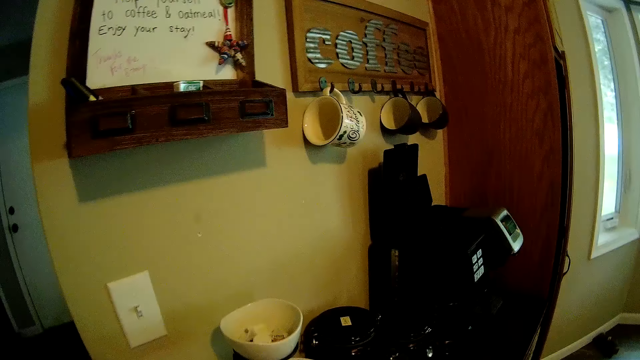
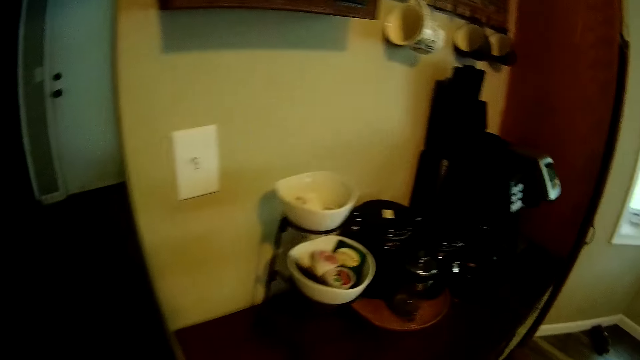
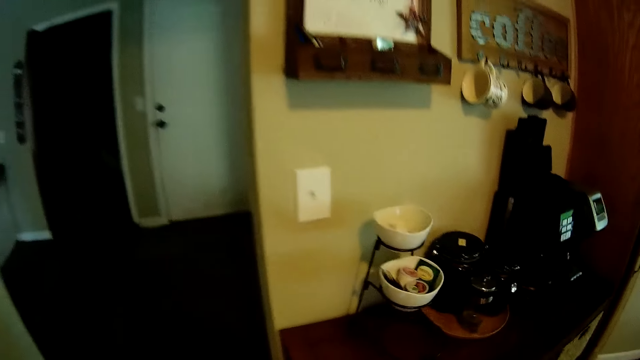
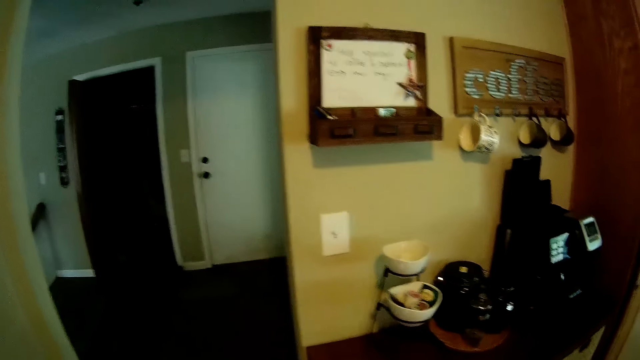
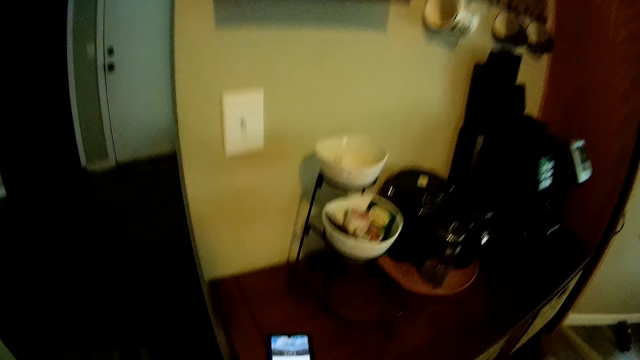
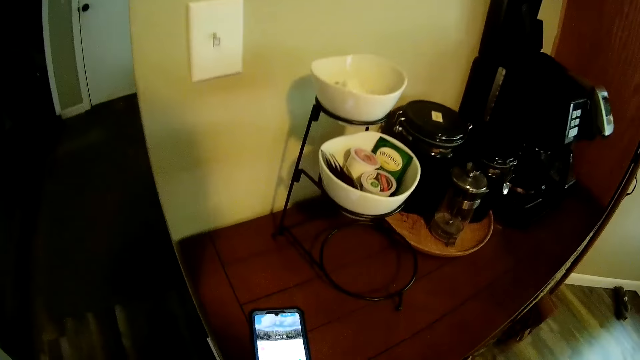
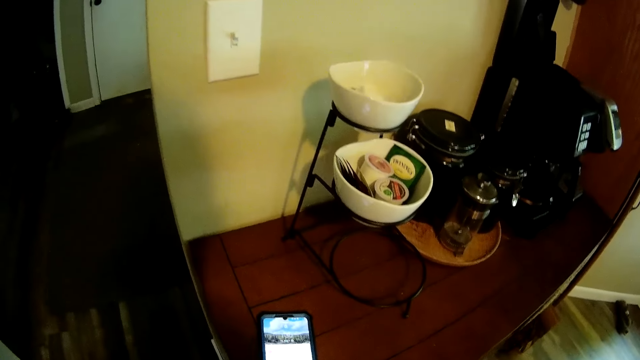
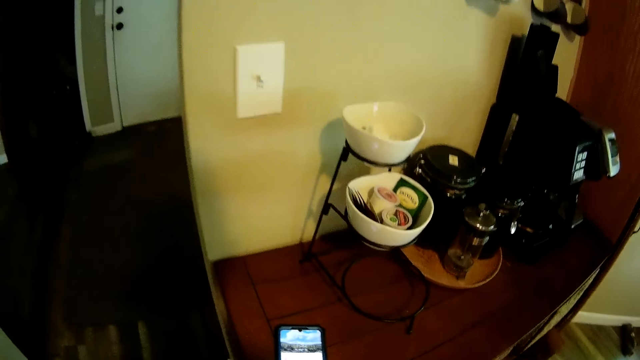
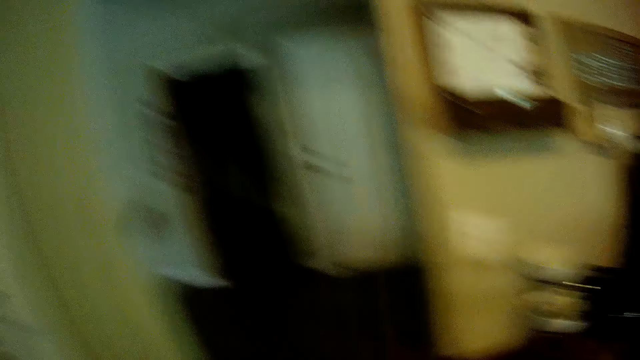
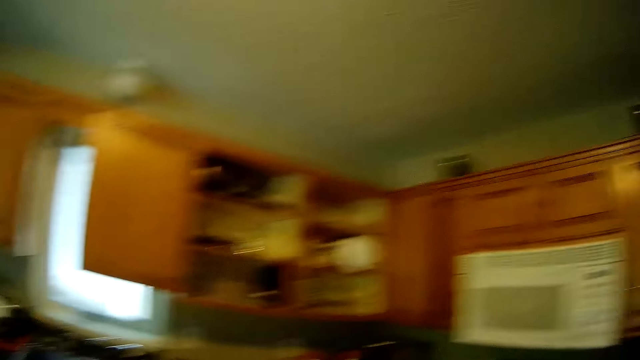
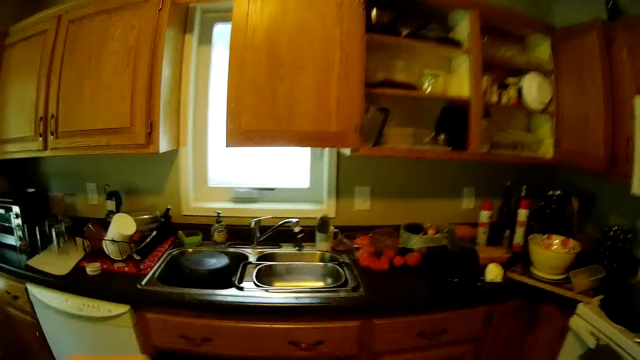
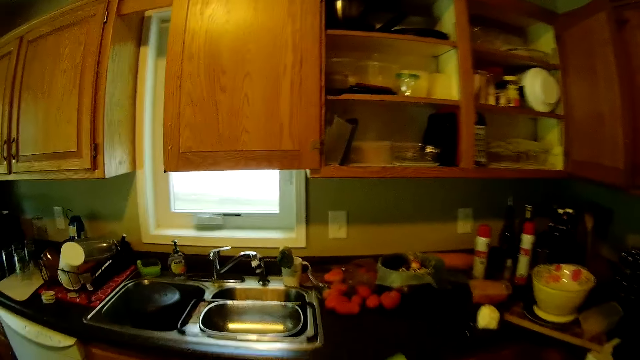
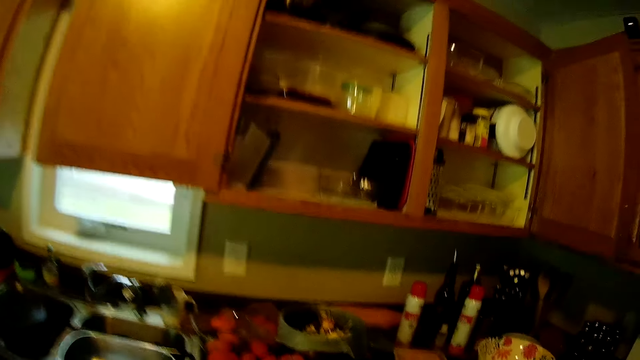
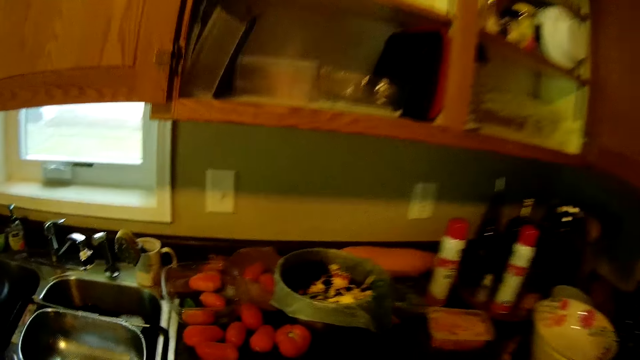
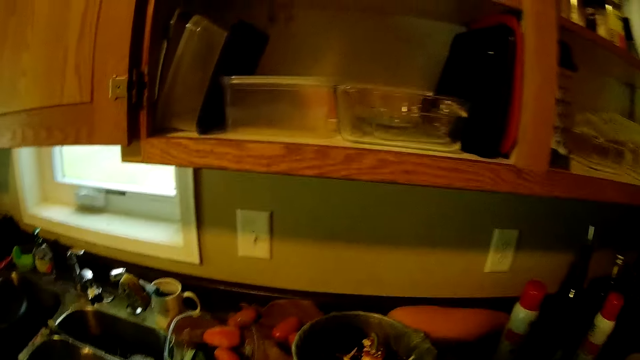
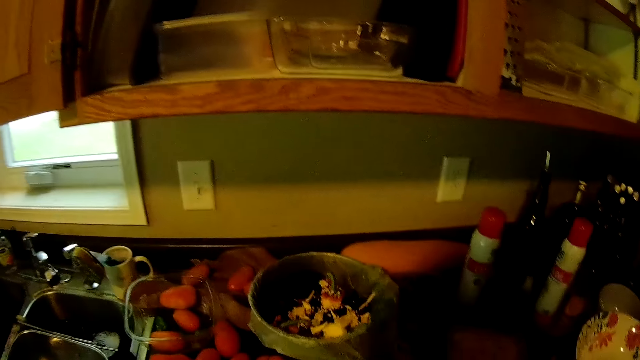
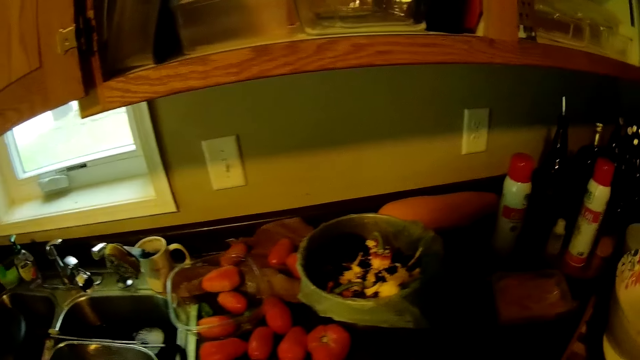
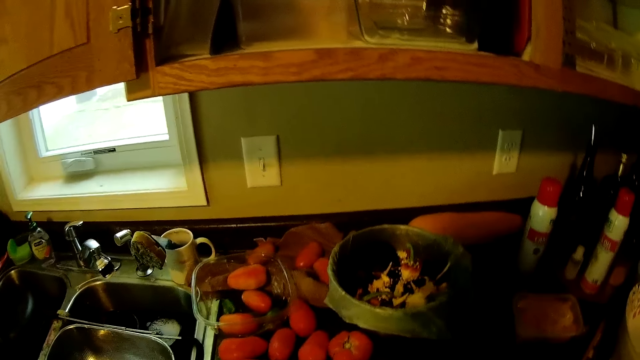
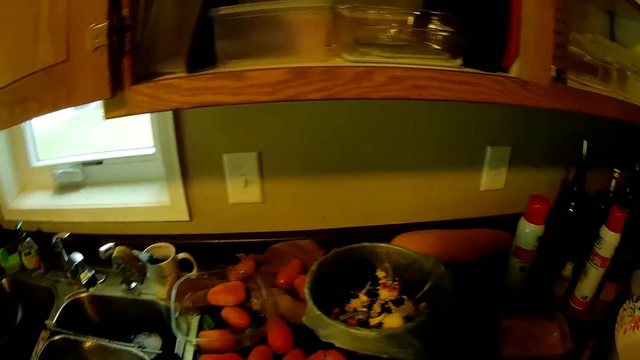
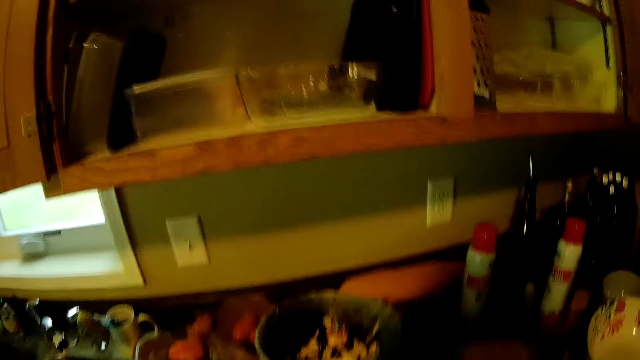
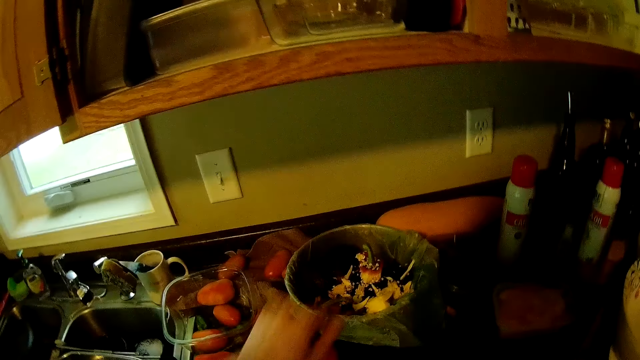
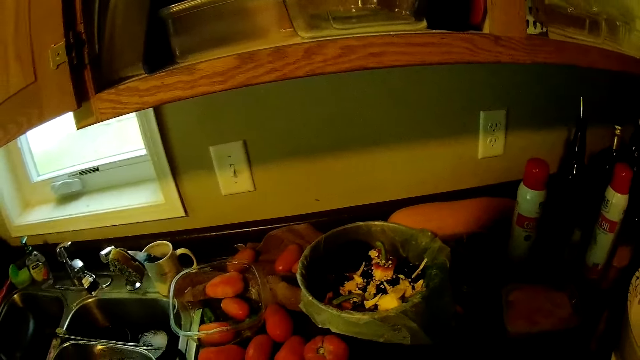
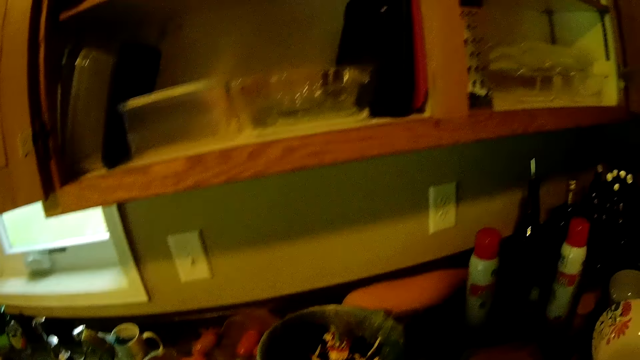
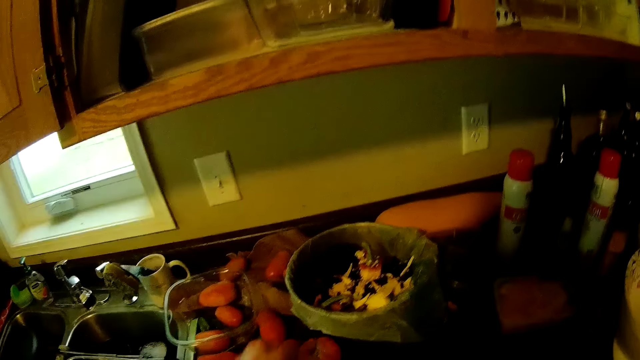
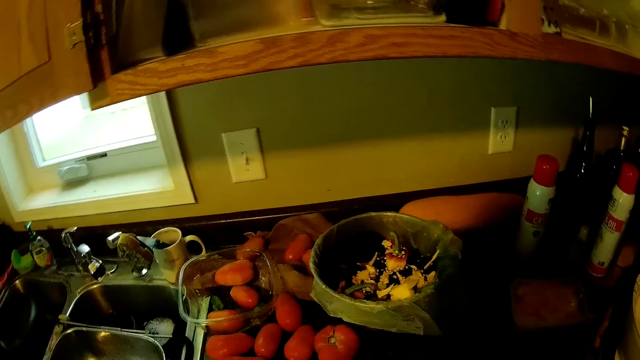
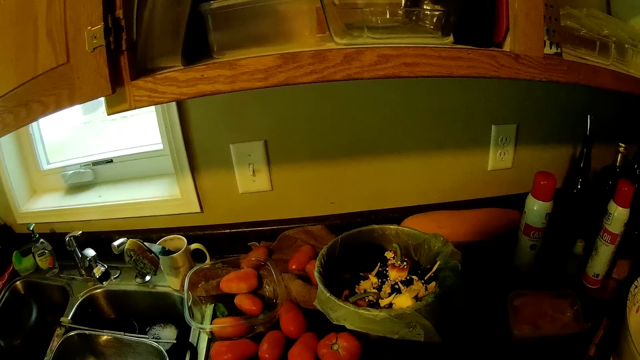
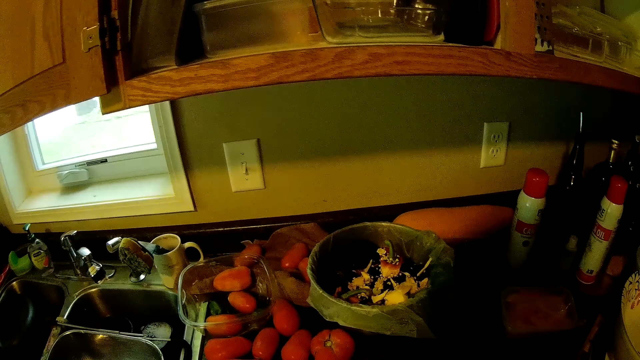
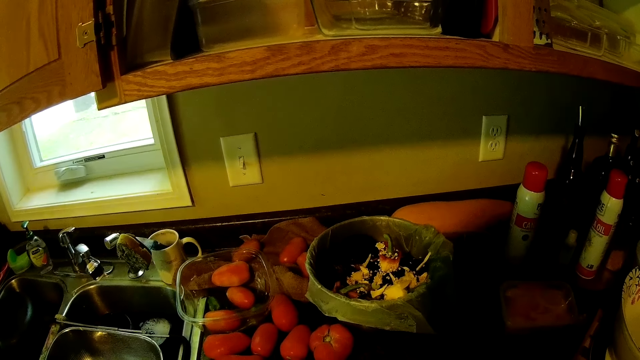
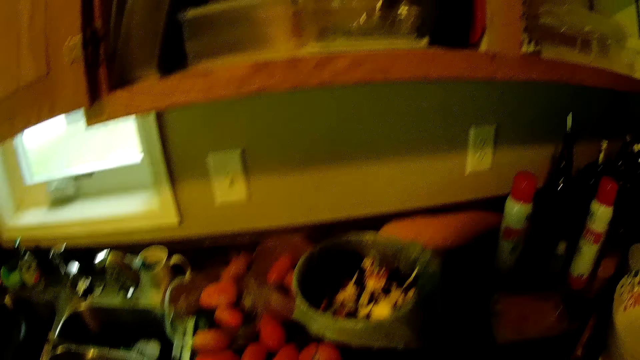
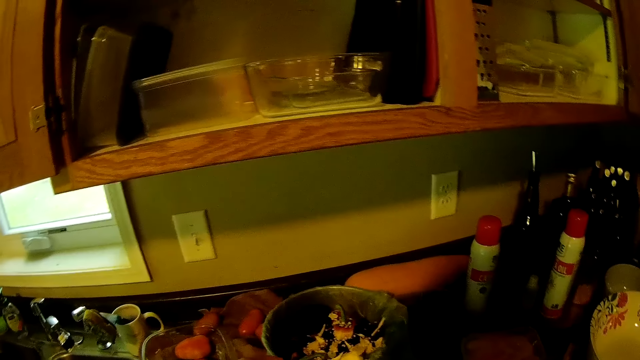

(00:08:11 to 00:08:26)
The camera wearer taps a phone on a table. She moves dirt from the chopping board to the plastic bag with her left hand.

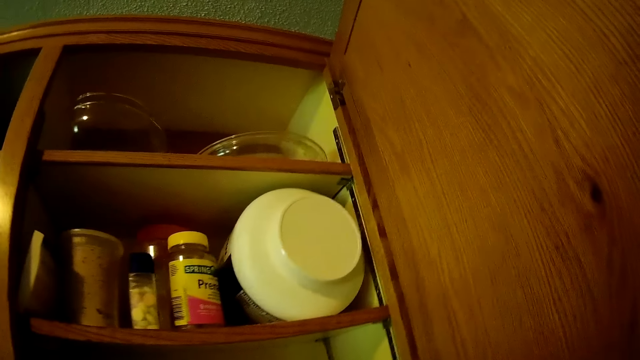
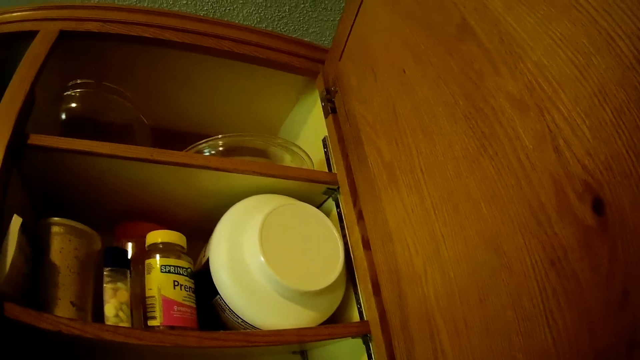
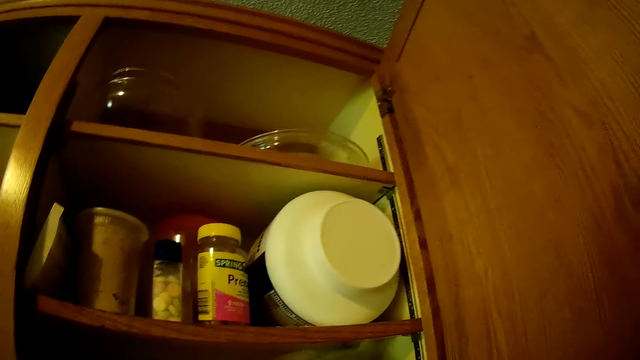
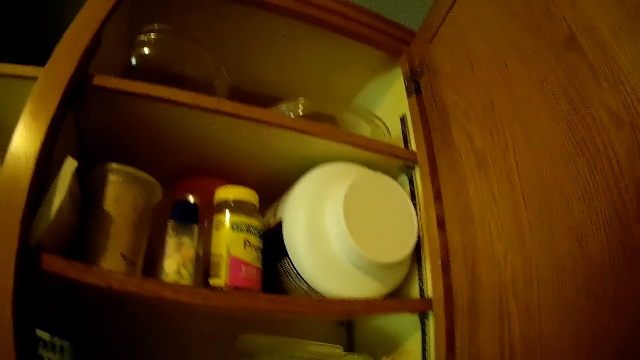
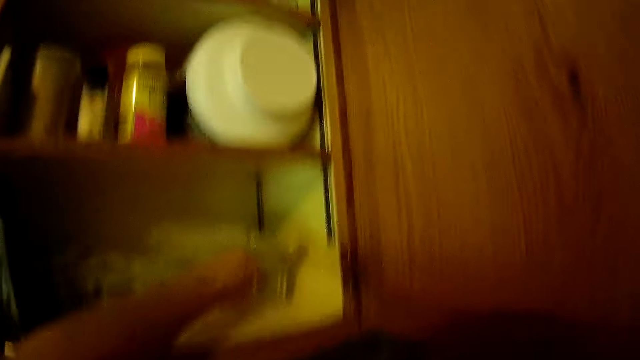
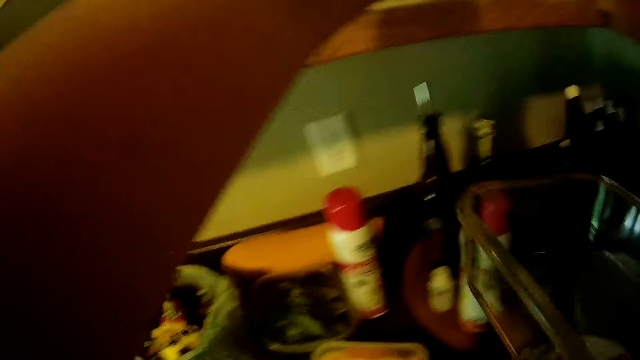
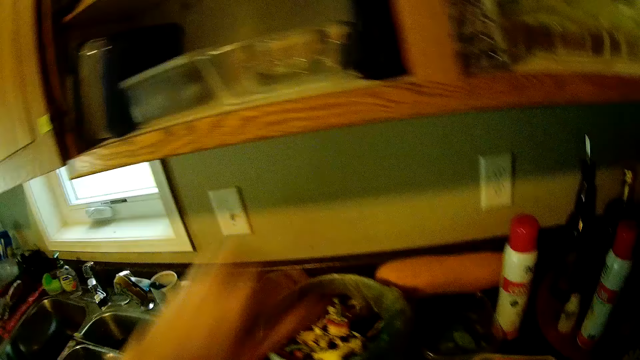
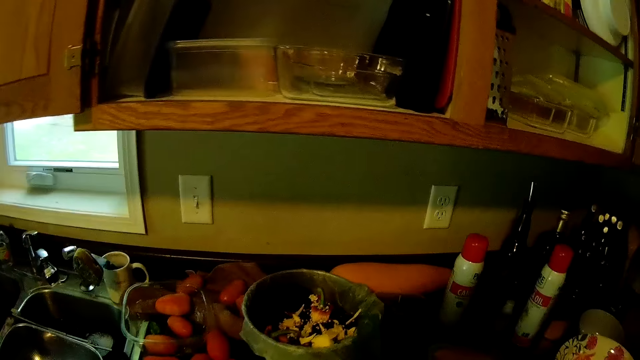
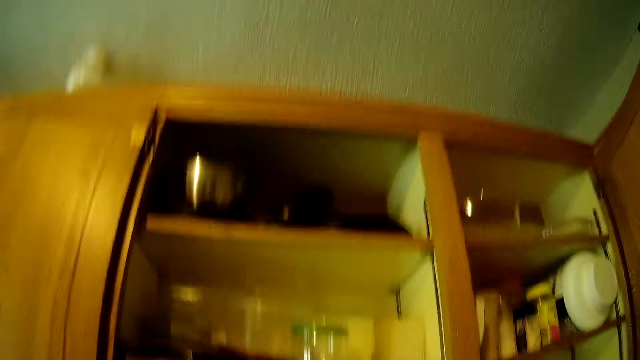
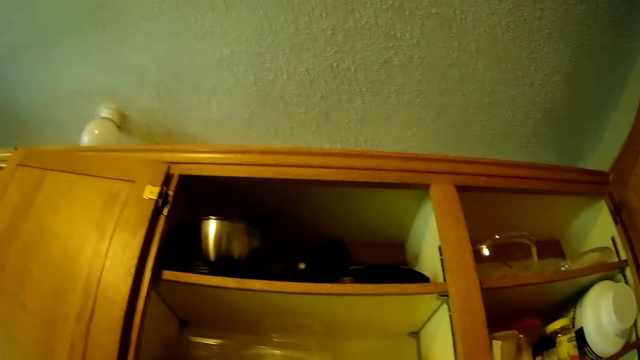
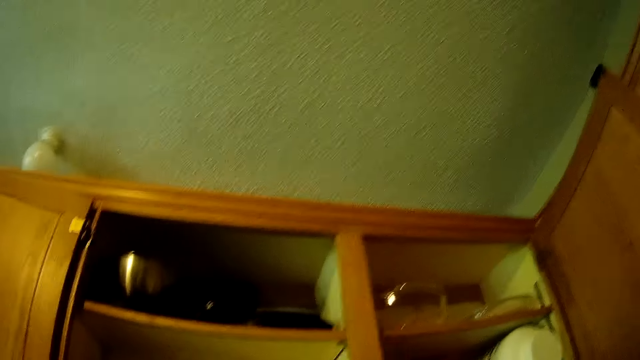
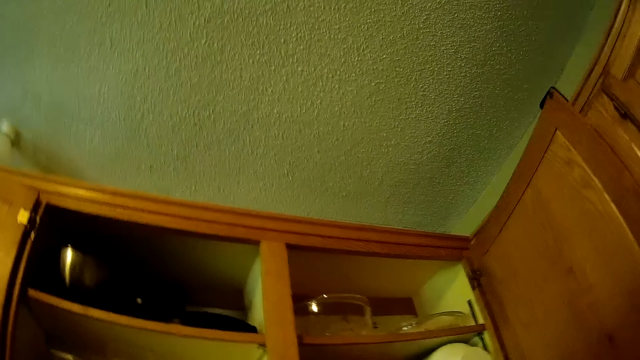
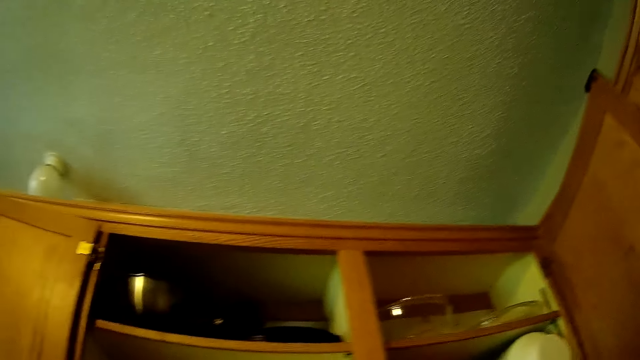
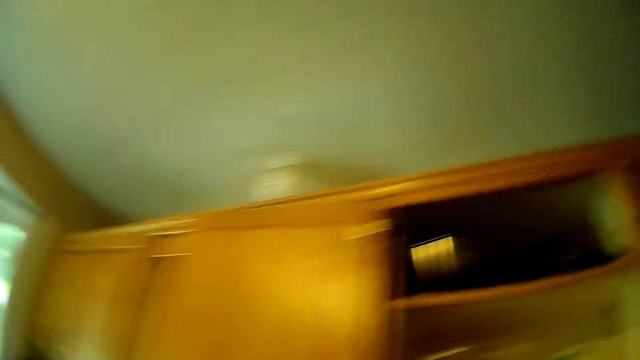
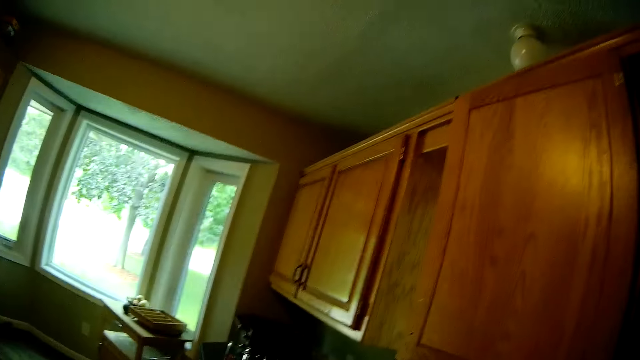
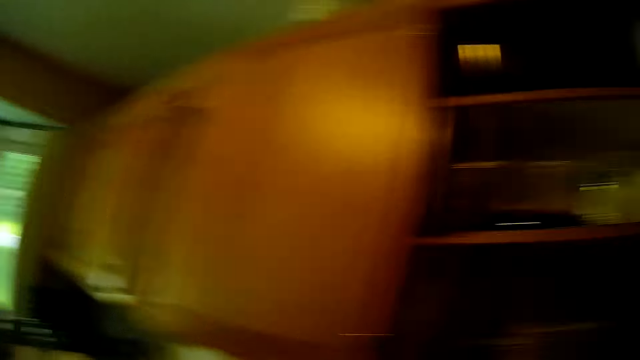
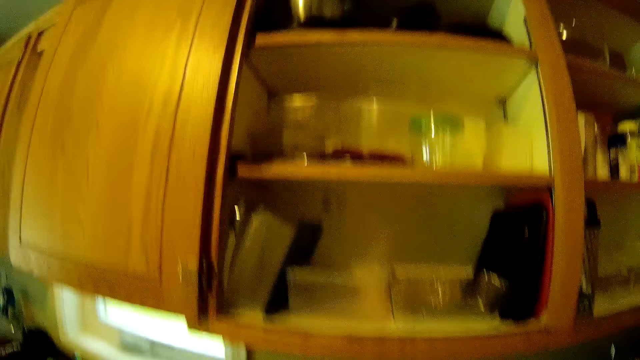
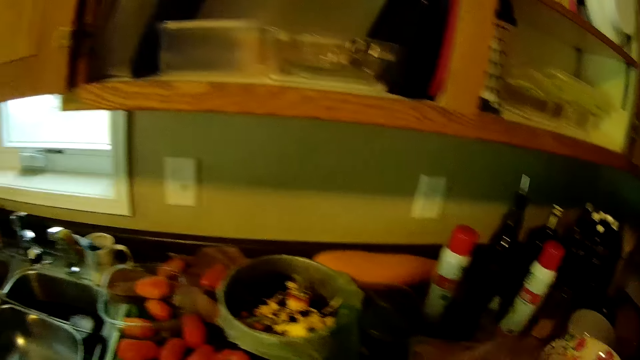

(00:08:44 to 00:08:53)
The camera wearer picks another container from a cupboard in the kitchen. They drop the container on the kitchen slab. They move around the room.
